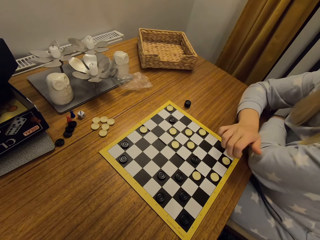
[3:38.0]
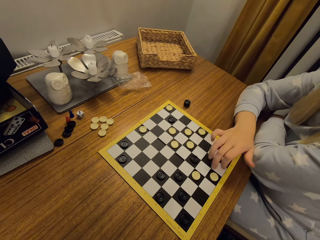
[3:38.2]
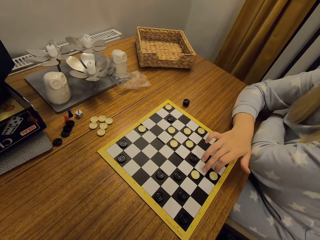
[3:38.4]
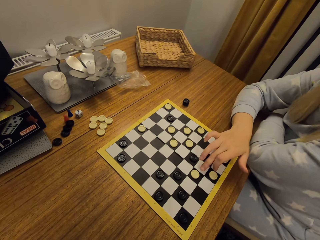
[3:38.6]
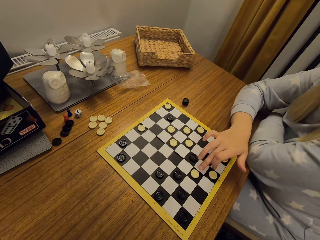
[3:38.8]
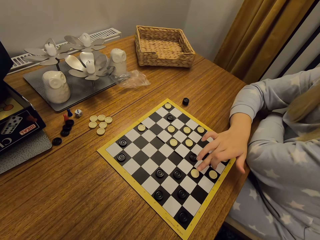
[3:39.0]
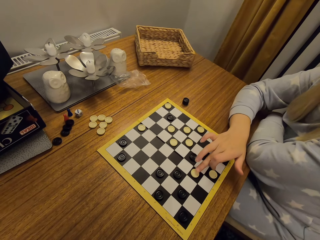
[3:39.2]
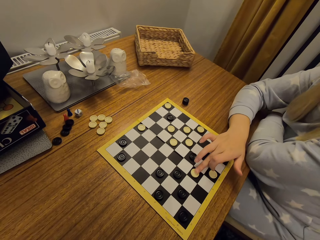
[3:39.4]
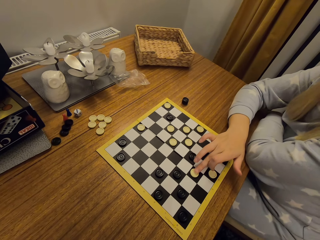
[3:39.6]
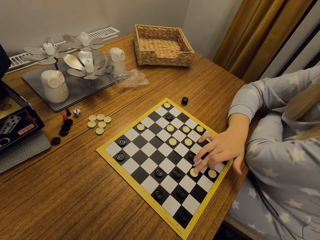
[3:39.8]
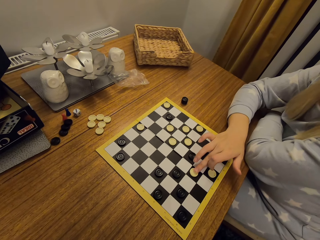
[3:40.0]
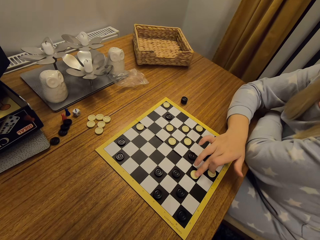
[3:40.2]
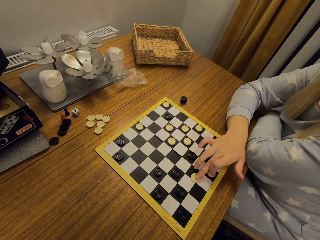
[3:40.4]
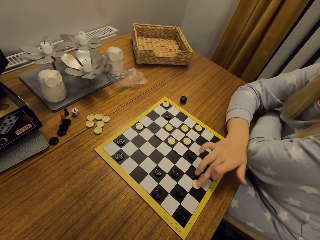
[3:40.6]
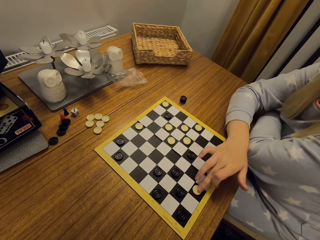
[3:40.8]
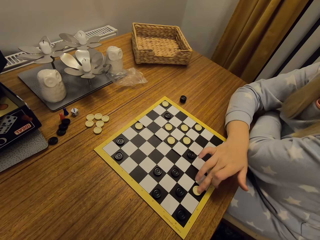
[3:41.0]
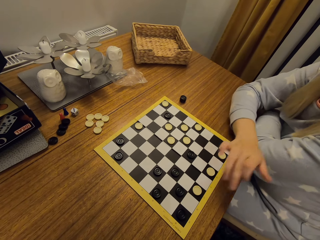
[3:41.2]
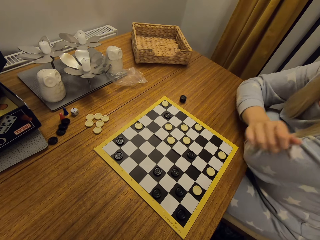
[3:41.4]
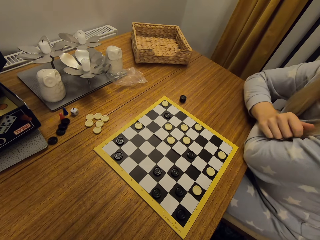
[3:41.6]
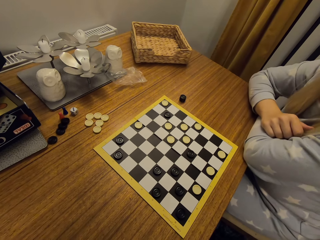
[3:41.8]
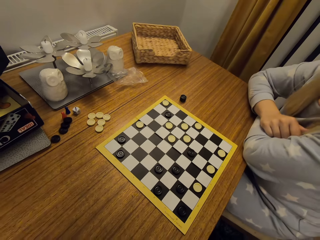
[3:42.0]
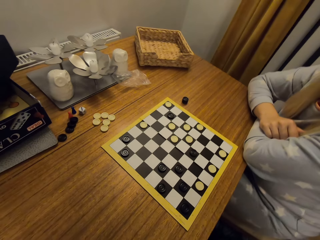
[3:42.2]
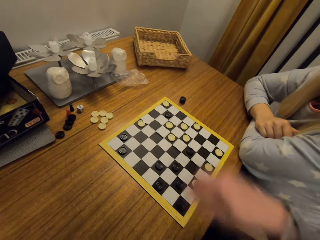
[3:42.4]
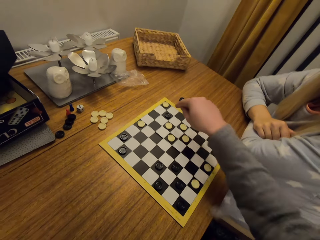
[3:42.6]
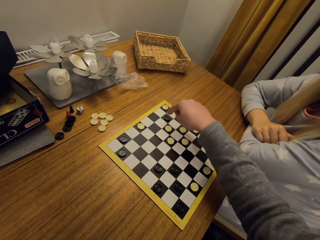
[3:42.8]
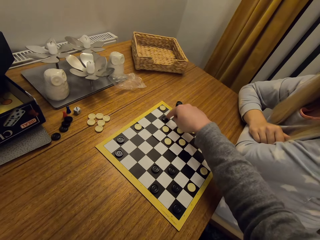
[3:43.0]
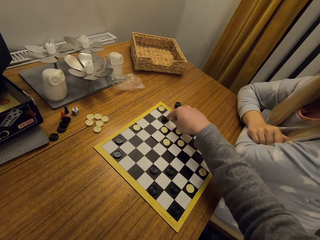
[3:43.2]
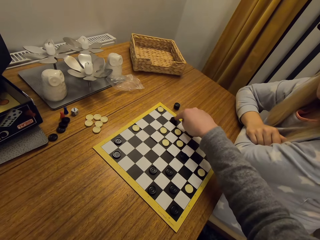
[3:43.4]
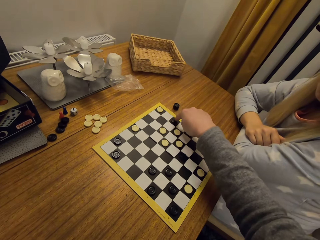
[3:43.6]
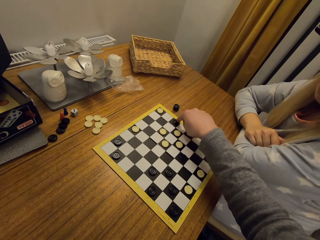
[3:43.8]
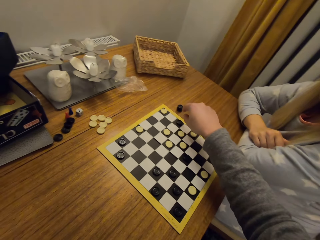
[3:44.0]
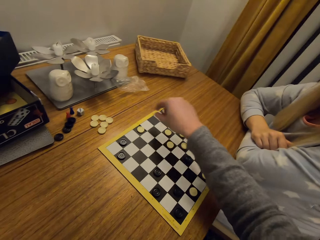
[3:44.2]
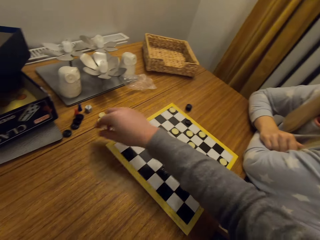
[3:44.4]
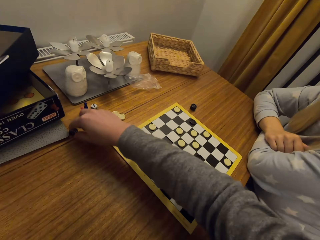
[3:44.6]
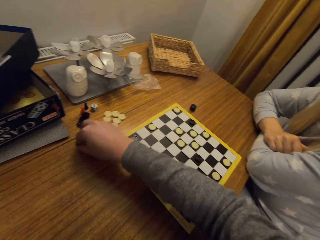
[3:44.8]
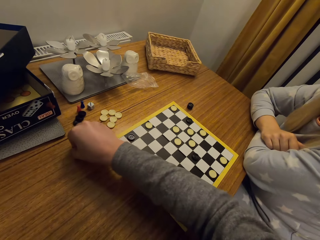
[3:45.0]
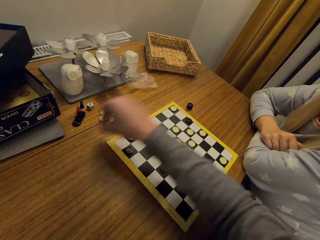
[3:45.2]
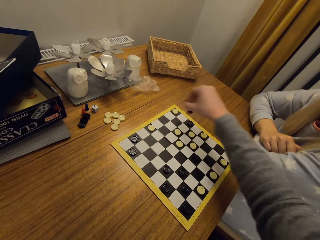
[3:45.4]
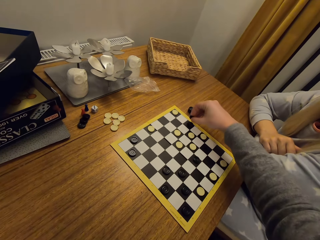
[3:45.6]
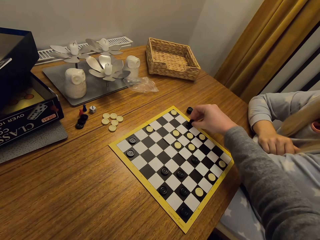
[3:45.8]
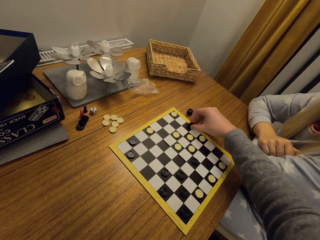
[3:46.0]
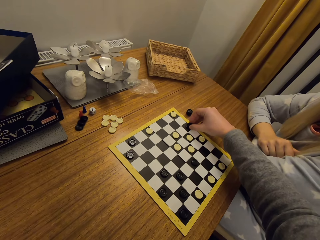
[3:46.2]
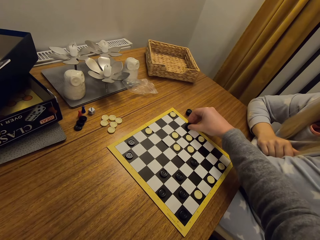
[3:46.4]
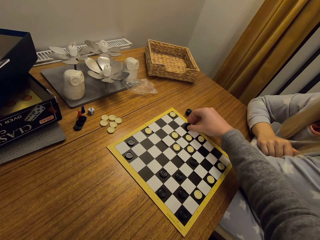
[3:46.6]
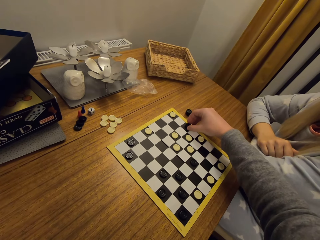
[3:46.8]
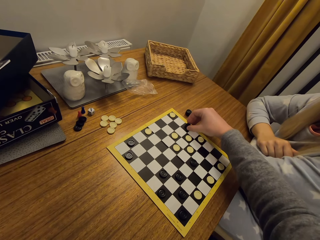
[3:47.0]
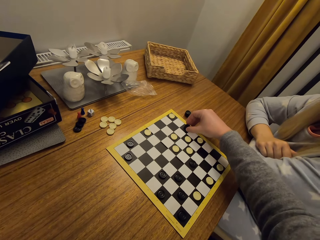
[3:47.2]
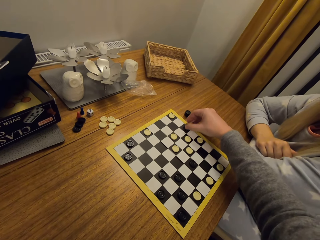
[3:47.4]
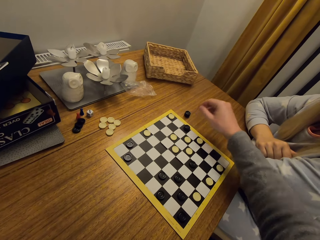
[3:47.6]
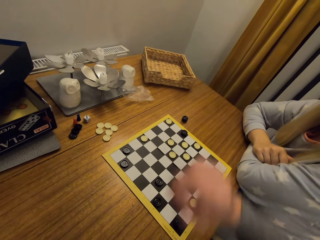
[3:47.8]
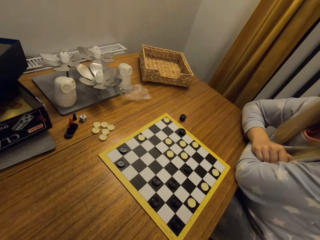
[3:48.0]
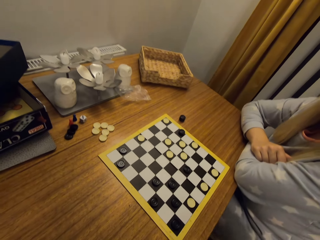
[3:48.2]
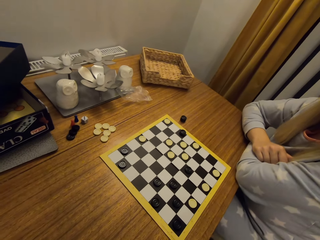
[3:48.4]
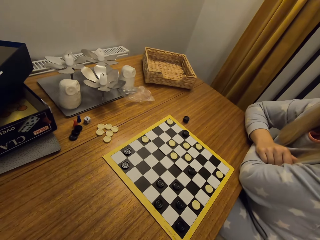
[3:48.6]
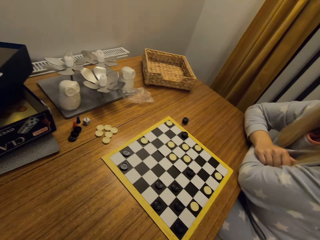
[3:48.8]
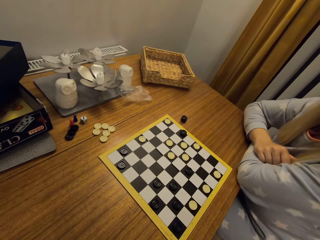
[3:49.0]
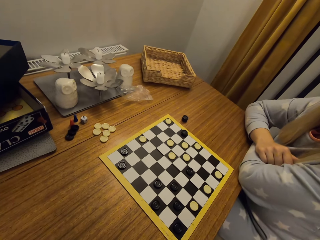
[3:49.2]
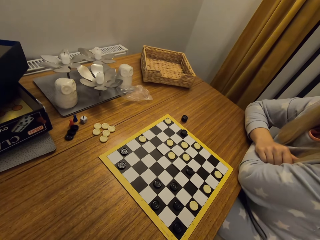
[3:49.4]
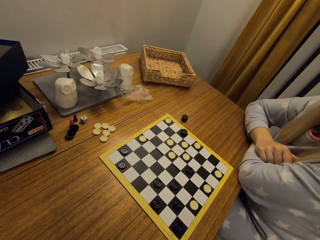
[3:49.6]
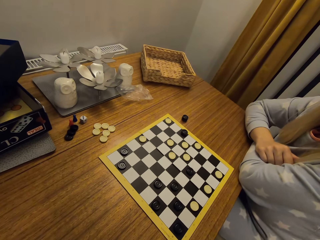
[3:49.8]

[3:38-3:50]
A woman moves a disc. The camera wearer moves a disc. They take a disc and put the disc on the board on top of the other.

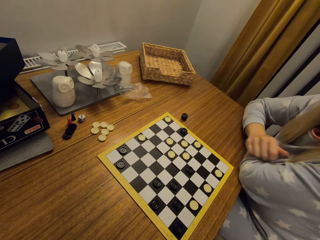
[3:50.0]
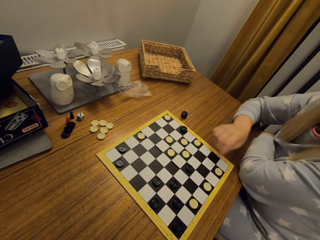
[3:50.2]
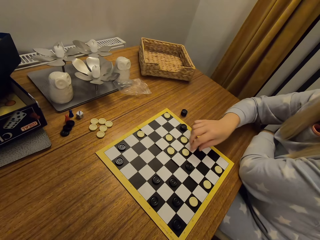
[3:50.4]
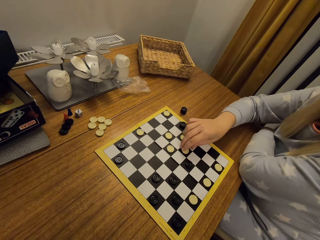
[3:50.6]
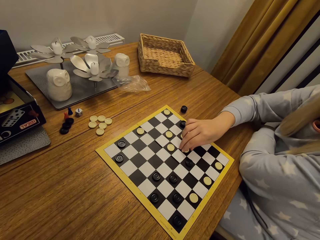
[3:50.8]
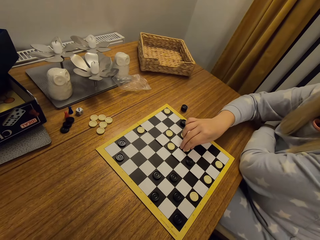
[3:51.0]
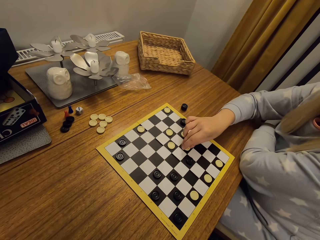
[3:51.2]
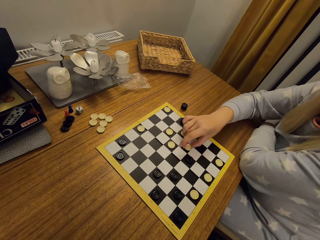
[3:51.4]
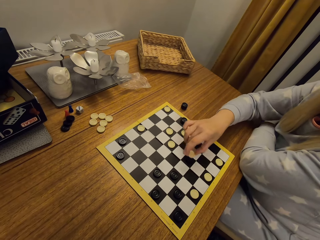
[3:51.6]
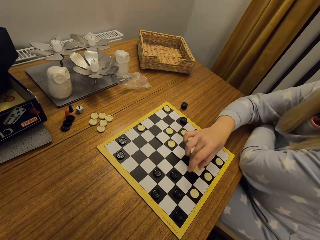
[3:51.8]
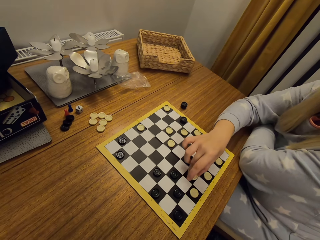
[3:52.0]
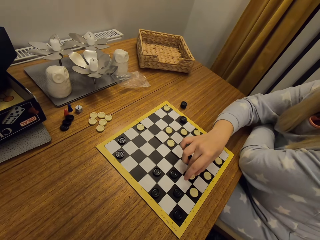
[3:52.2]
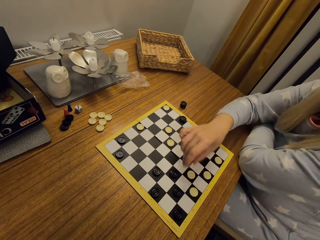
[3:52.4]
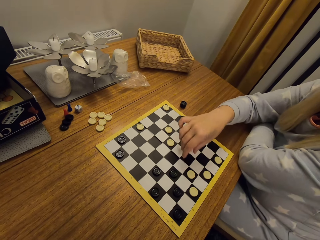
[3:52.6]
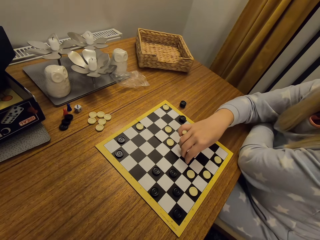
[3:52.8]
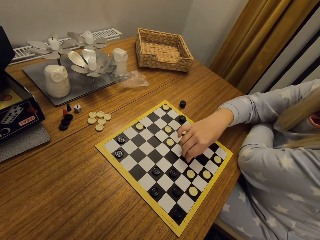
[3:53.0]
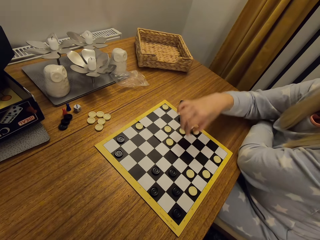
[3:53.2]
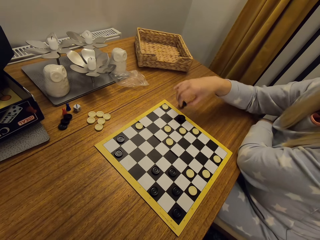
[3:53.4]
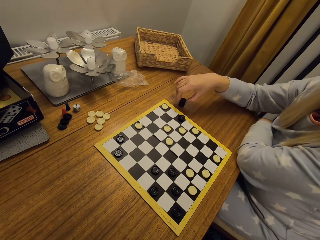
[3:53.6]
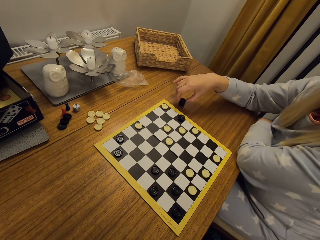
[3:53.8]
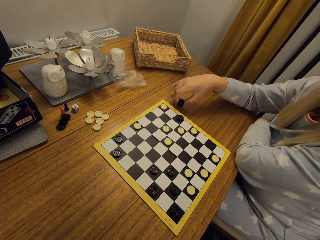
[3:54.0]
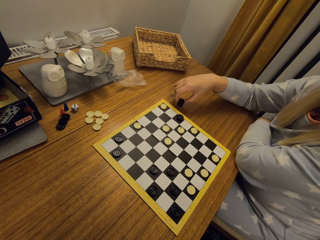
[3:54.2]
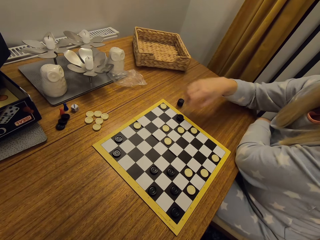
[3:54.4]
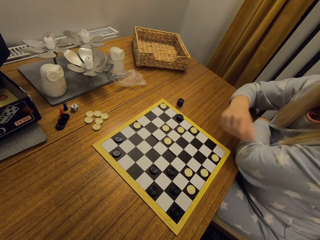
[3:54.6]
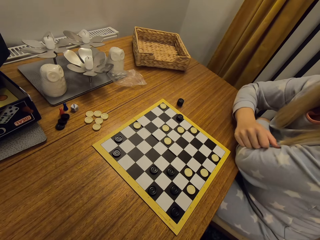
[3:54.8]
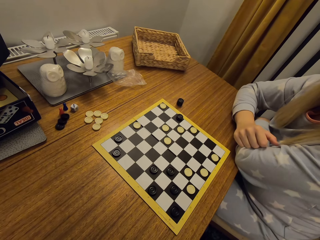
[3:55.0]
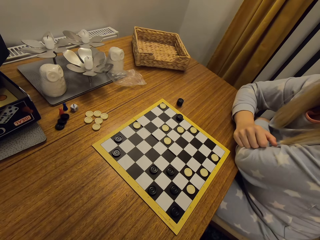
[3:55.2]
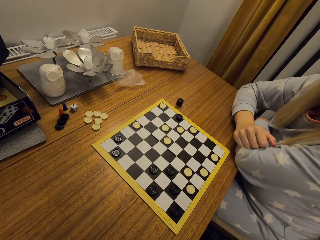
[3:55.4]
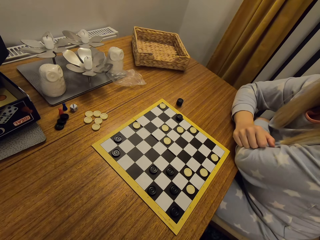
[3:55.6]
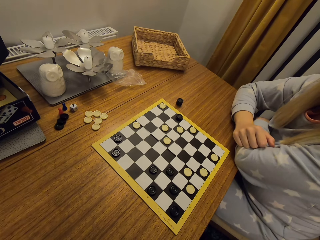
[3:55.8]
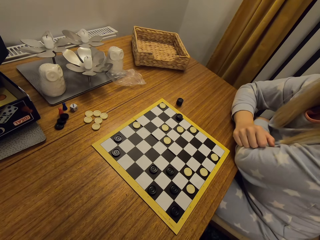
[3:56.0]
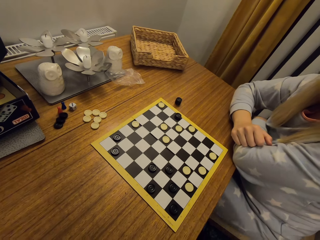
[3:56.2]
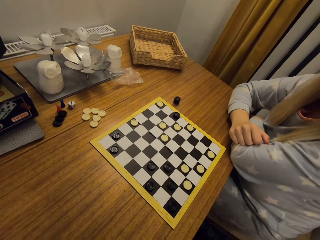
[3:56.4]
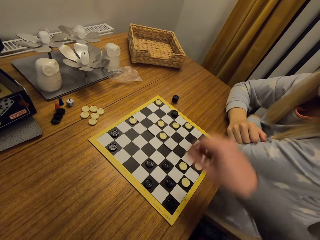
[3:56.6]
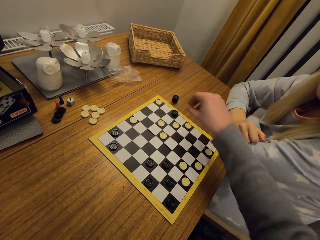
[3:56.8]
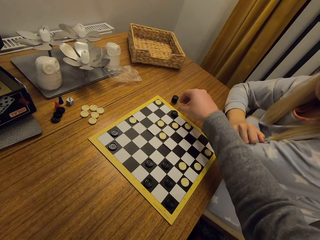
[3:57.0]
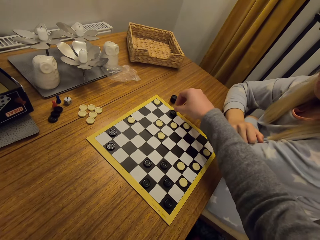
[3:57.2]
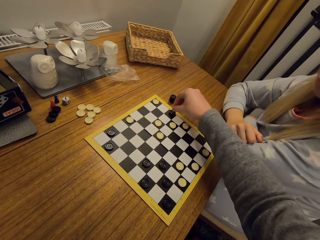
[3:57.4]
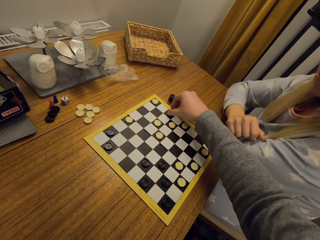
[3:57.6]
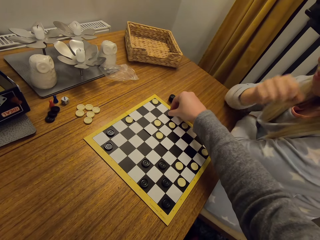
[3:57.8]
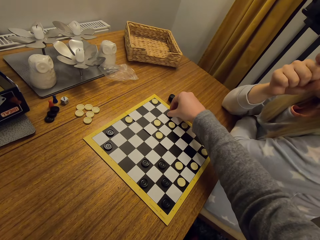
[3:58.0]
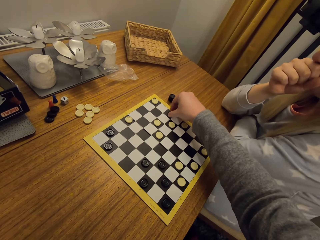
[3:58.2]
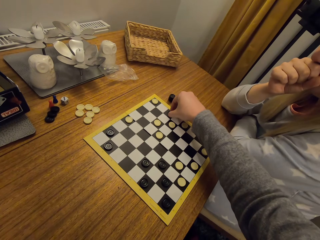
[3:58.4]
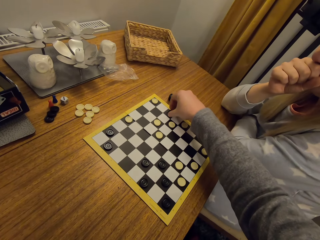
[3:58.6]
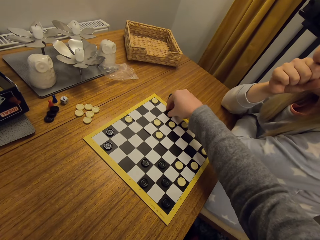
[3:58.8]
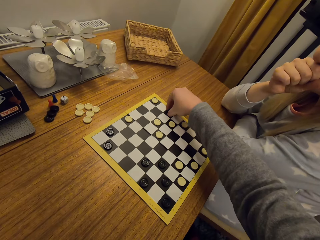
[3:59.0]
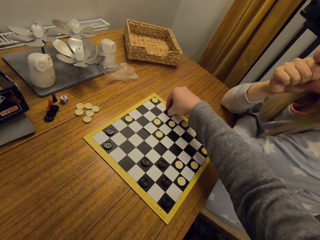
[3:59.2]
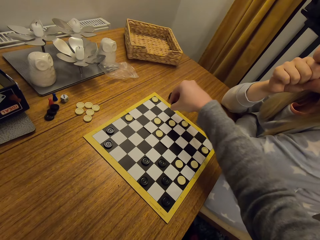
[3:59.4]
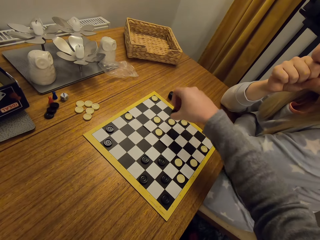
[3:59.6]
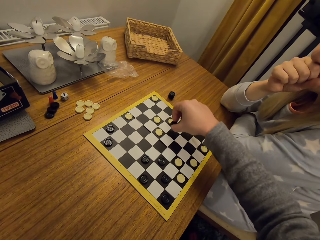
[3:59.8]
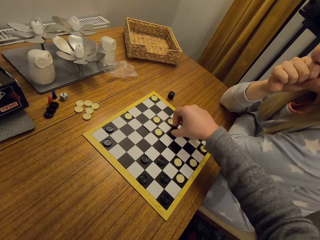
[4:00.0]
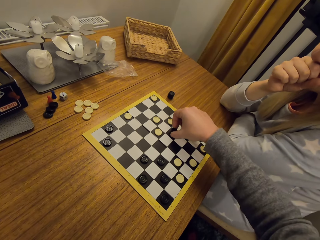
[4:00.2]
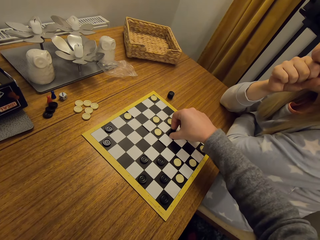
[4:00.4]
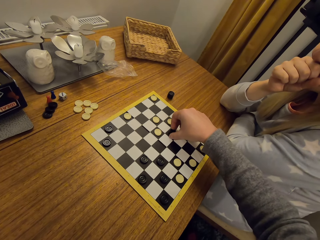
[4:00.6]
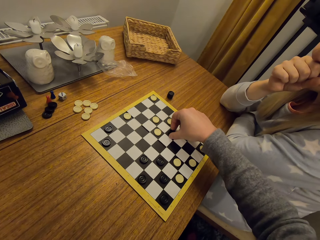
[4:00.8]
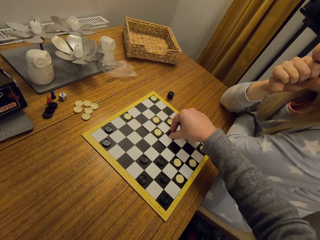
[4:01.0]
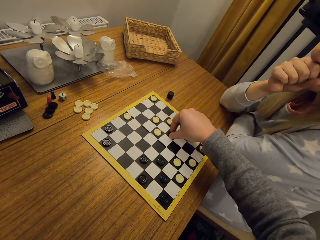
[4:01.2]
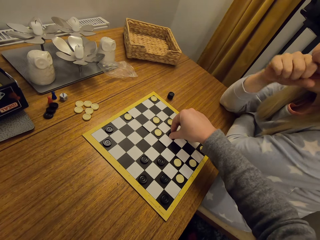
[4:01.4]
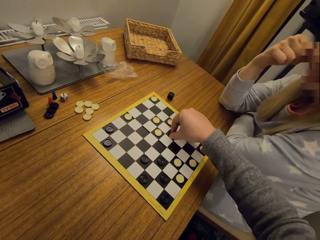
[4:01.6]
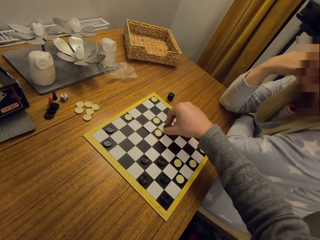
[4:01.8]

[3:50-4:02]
A woman takes a disc and puts the disc on the board. She takes a disc and puts the disc aside on the table. The camera wearer takes a disc and puts the disc on the board.
